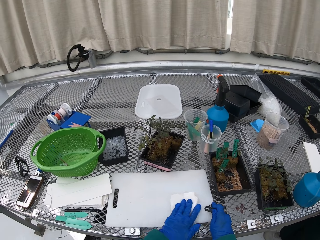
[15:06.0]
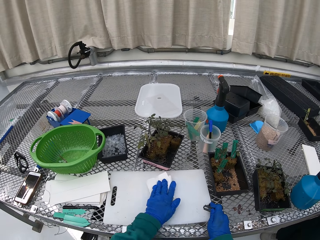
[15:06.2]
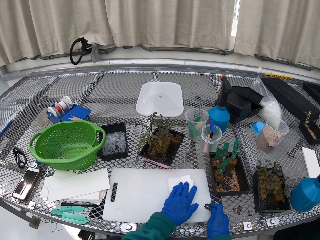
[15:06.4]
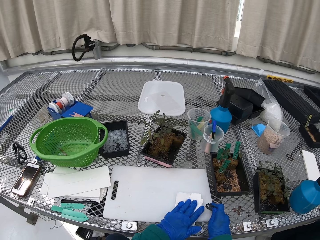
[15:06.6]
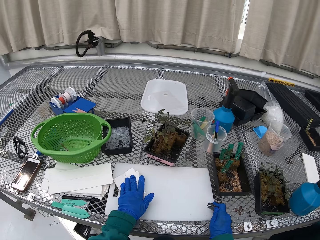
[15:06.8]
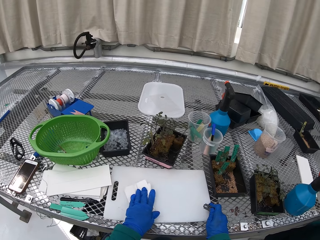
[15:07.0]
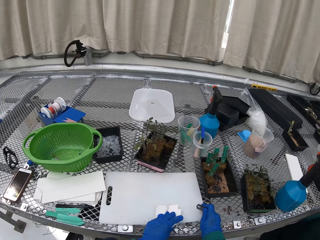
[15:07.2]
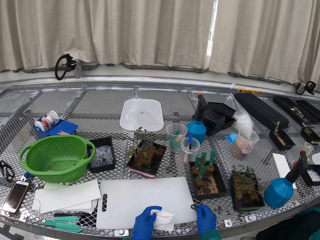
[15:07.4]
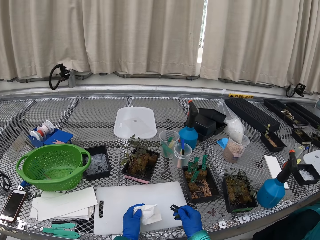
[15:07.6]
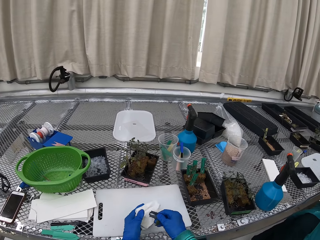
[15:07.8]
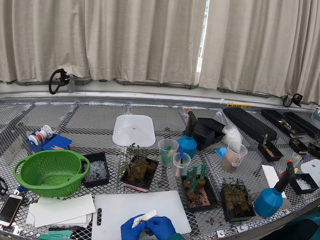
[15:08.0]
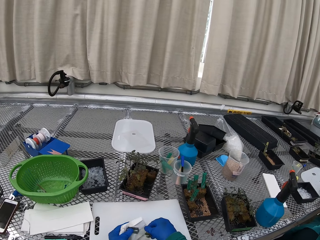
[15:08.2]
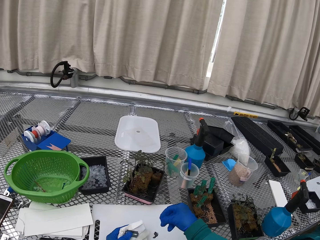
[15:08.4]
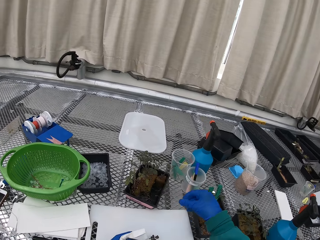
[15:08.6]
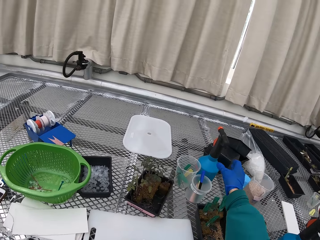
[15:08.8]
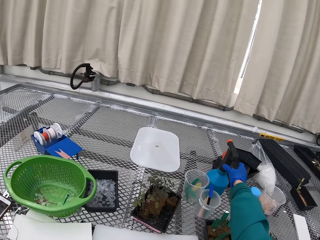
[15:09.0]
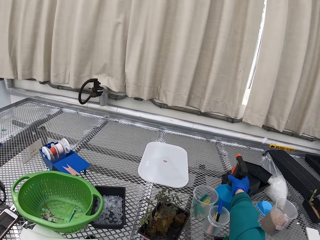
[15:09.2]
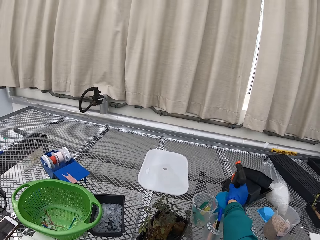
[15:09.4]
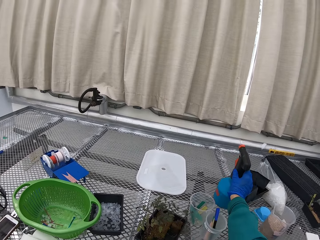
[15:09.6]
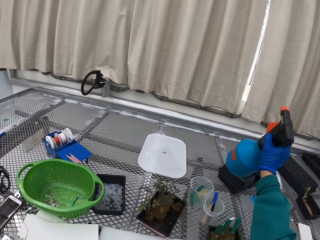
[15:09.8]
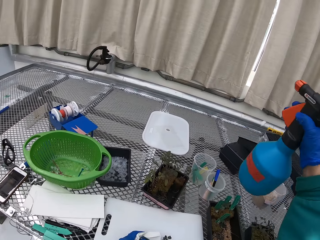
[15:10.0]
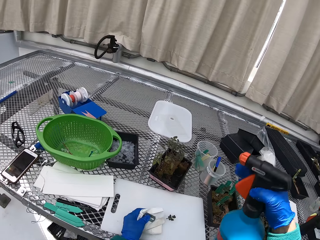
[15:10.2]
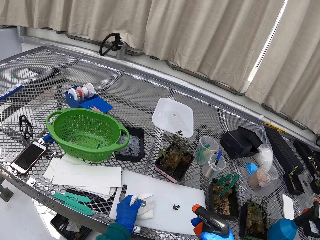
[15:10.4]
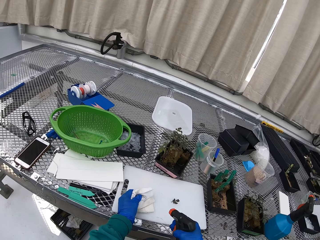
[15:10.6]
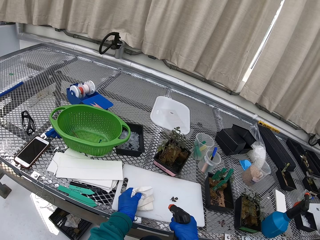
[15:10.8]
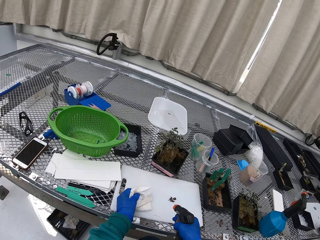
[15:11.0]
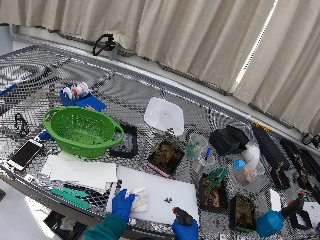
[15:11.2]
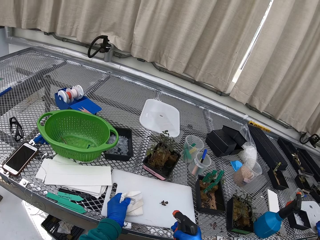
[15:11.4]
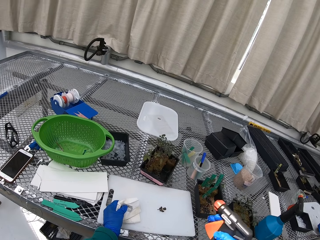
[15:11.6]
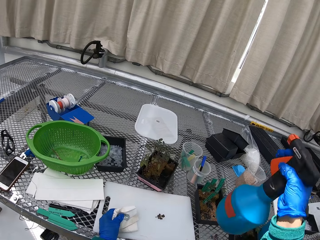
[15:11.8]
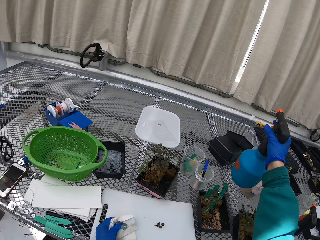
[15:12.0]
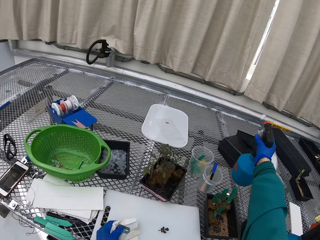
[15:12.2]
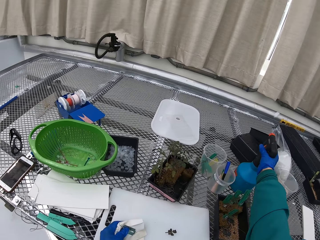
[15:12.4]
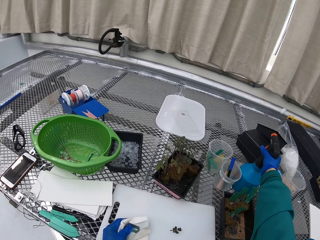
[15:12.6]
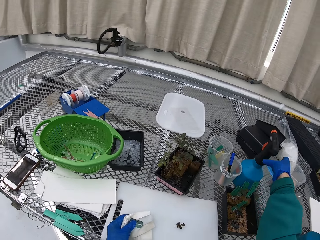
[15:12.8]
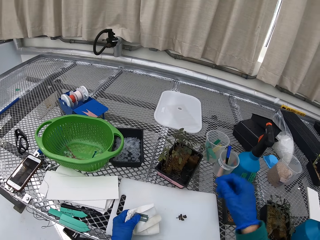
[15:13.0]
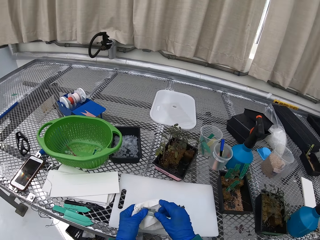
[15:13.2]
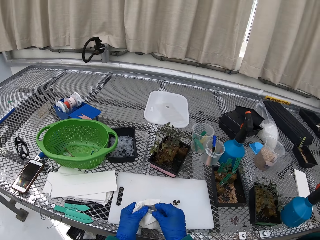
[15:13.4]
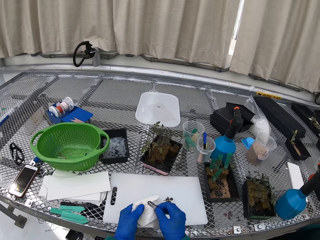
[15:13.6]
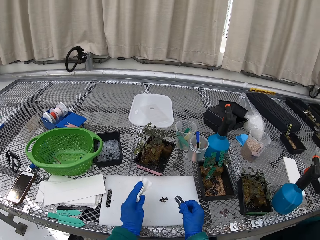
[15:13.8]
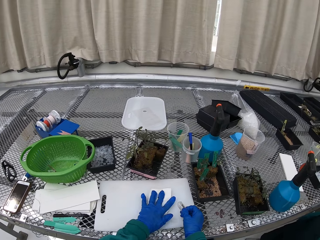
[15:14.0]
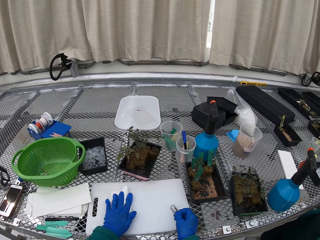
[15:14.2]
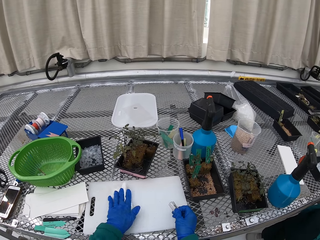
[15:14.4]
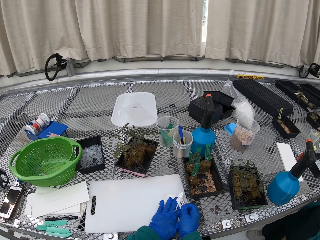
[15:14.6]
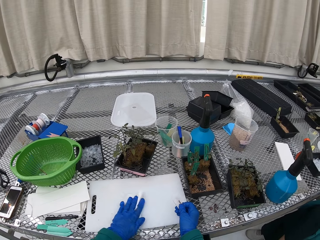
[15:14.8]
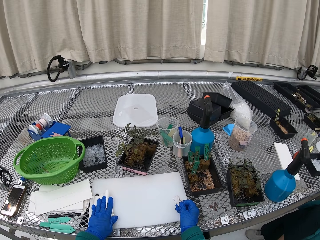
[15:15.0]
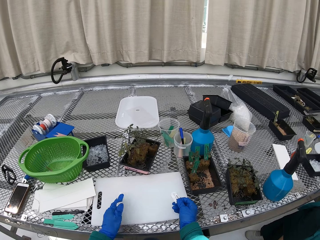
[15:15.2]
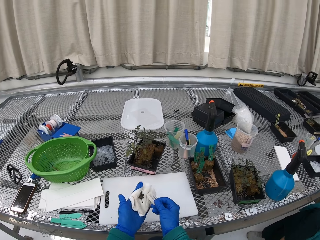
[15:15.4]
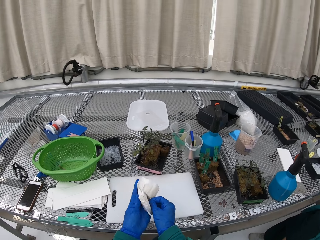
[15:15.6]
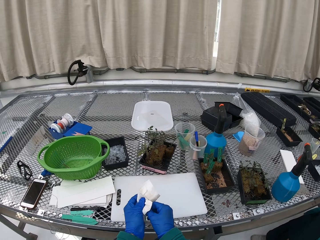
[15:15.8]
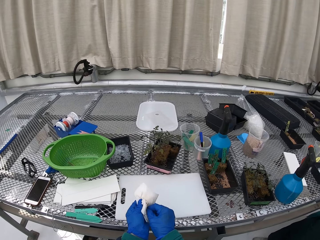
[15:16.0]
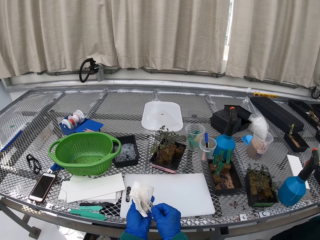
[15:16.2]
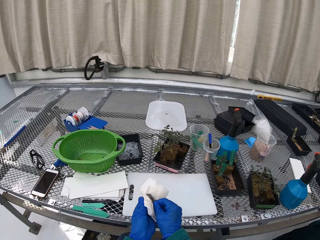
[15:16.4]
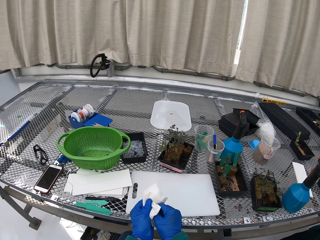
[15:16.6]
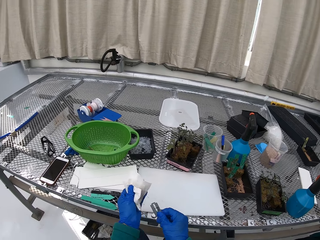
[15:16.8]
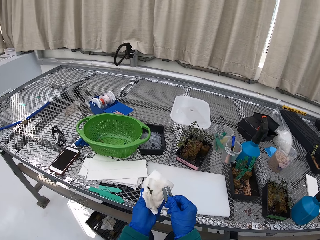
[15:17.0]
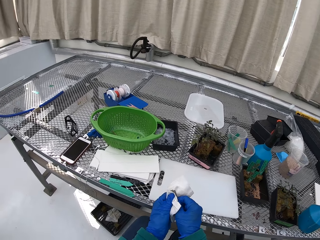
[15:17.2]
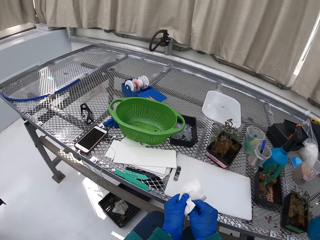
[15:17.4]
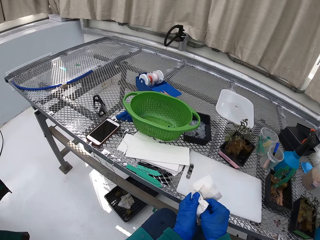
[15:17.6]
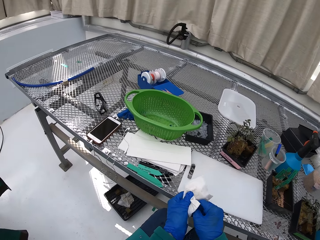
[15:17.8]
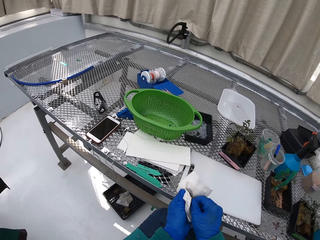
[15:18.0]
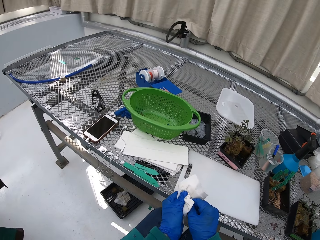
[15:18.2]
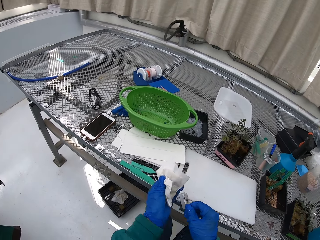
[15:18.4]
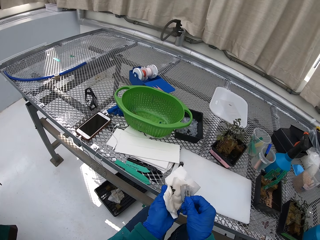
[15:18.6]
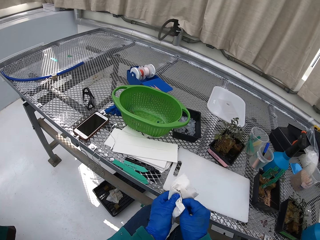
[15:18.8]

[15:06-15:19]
The camera wearer picks up the spray object. They spray something on the tissue paper. They put the spray object down. They wipe the paper. They wipe the razor.

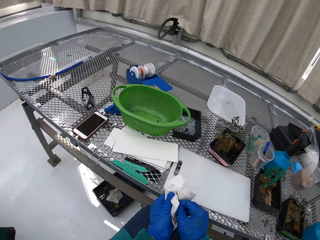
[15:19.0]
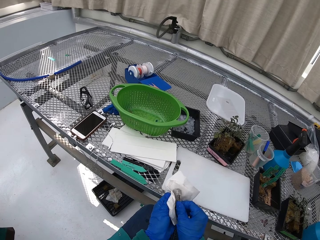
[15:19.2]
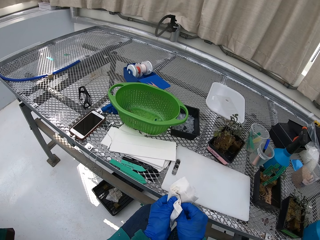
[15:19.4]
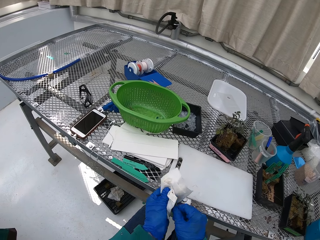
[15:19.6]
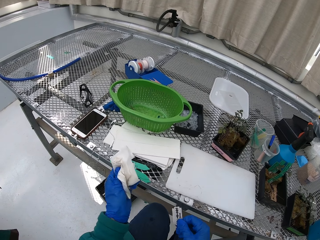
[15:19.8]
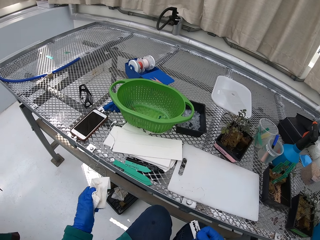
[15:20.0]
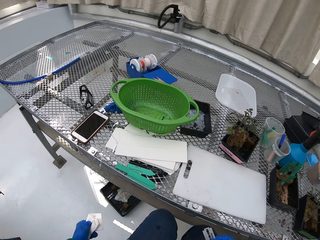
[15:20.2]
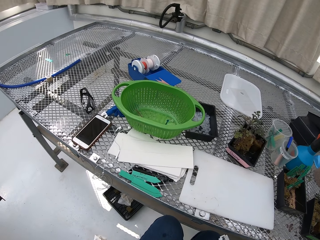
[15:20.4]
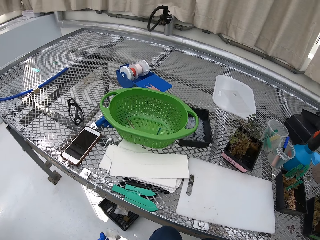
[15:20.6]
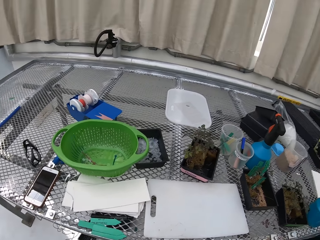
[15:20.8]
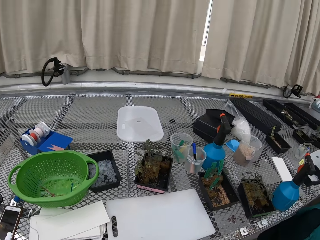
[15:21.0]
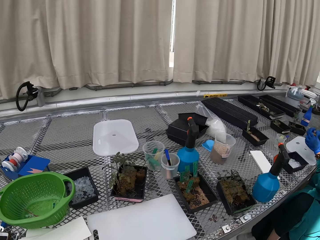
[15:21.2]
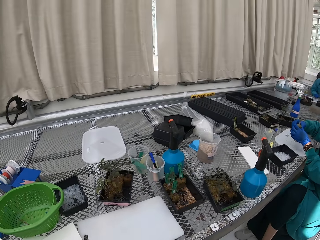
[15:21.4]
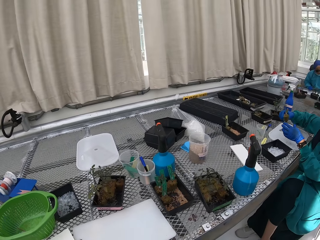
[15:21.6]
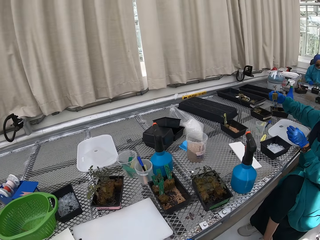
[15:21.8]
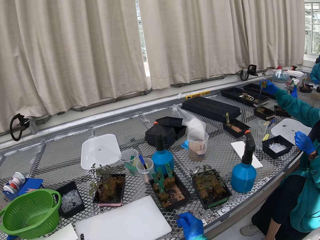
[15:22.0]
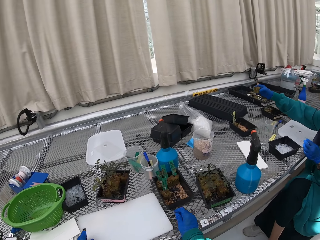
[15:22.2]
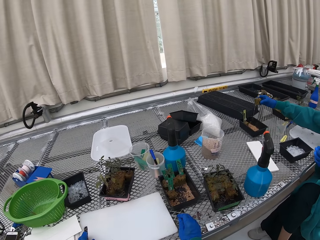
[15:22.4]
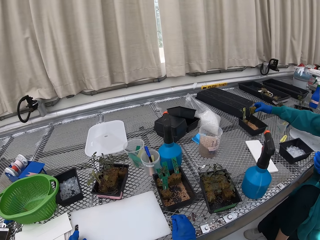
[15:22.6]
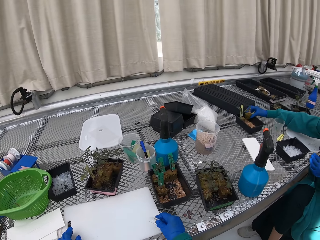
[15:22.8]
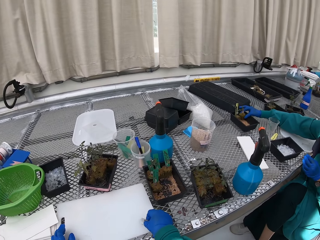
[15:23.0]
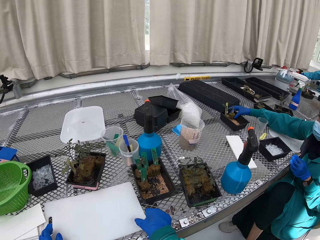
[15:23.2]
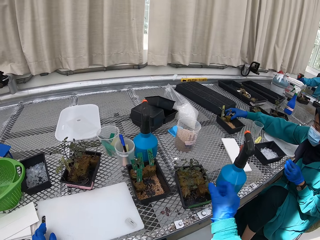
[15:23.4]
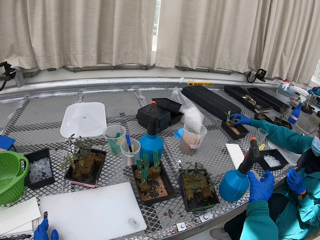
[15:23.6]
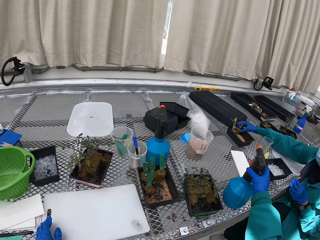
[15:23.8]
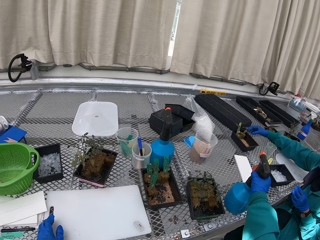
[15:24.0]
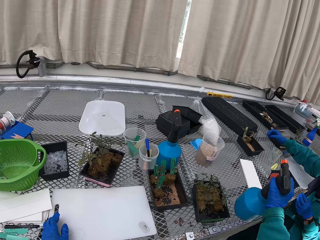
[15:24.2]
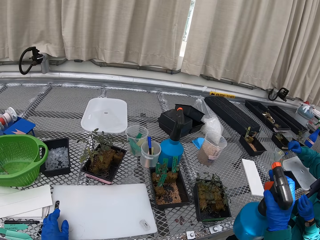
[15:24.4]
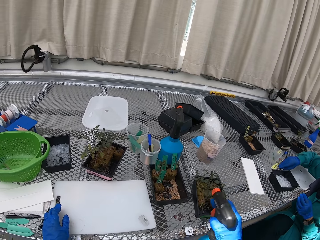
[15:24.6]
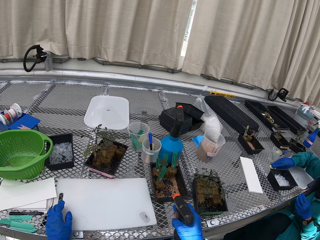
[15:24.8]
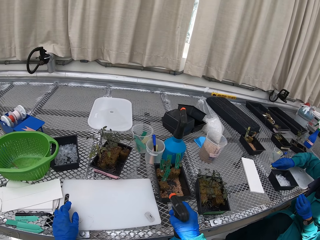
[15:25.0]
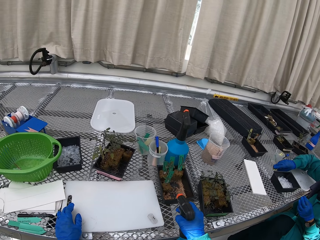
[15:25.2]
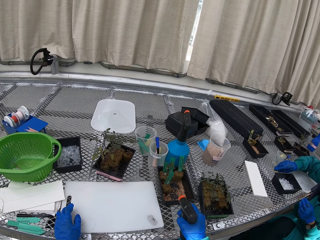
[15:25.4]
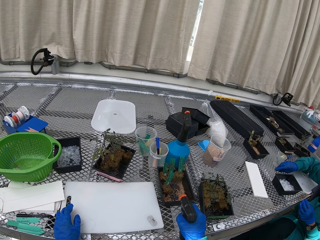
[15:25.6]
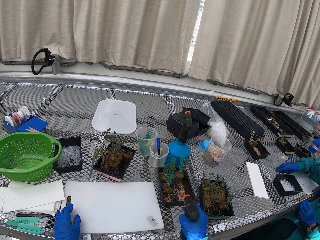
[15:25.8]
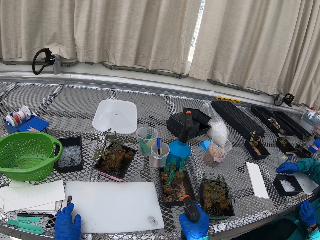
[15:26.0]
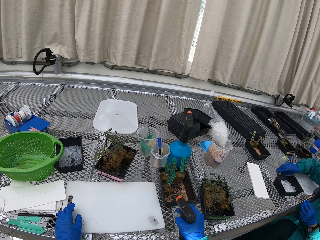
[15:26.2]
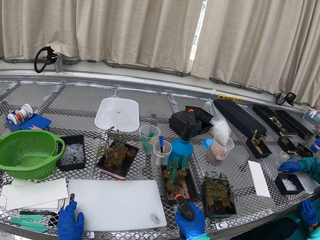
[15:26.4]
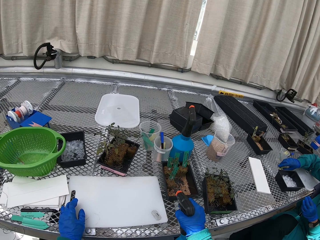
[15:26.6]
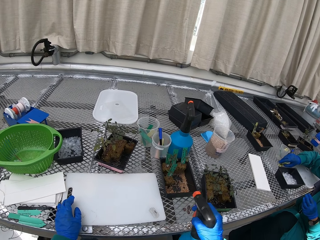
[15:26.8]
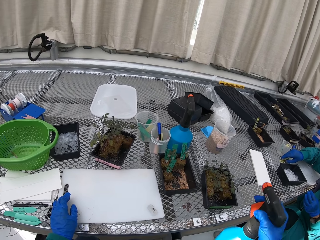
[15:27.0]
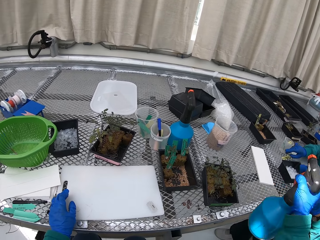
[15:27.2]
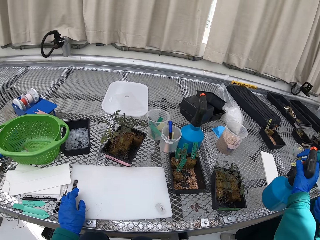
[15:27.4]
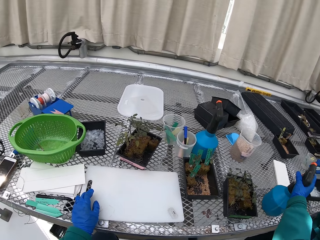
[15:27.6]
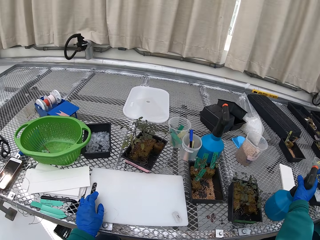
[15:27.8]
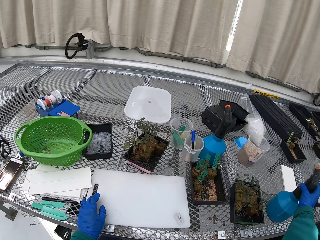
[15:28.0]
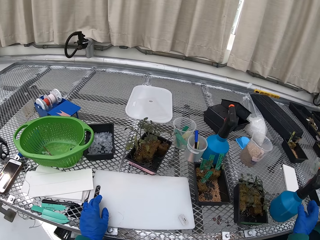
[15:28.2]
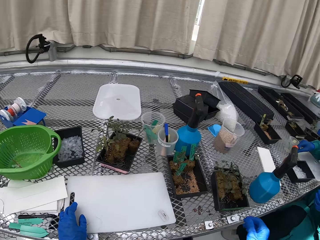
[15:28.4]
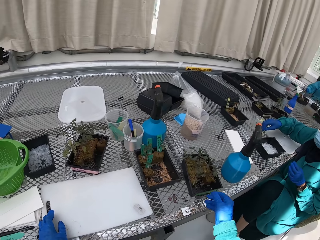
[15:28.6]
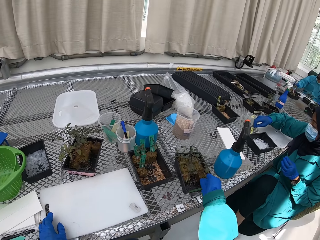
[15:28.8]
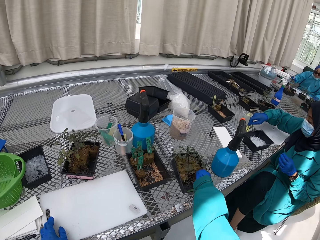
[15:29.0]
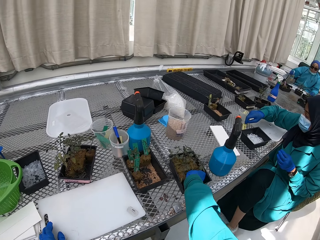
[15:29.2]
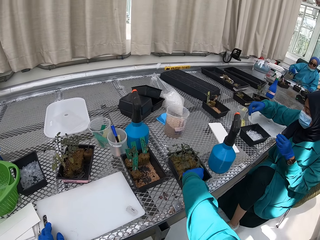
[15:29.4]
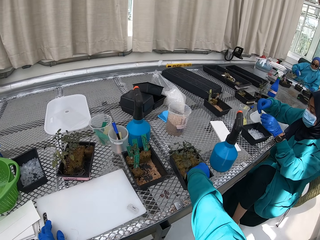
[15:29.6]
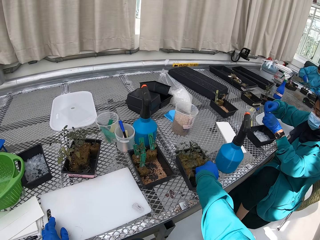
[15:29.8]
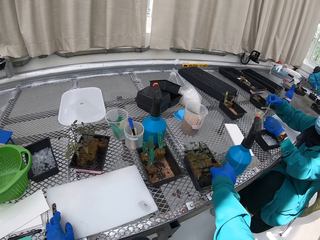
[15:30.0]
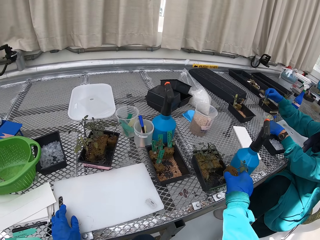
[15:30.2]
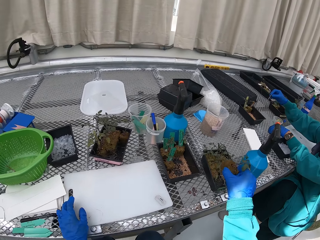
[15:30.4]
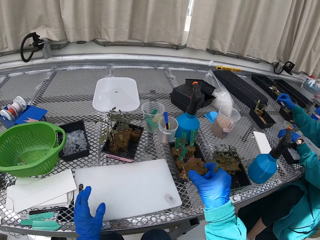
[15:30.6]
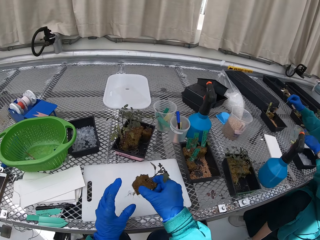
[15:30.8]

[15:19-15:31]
The camera wearer throws the tissue away. They pick up the spray object. They spray something on the plant. They put the object down. They pick up the plant.
